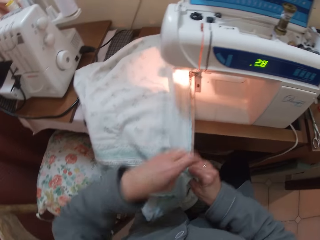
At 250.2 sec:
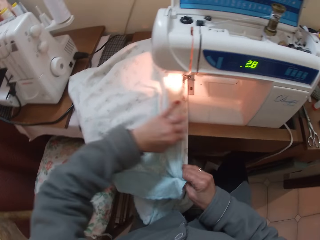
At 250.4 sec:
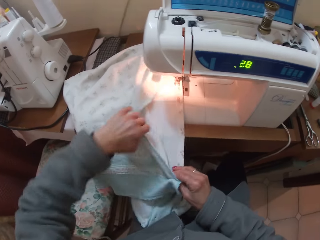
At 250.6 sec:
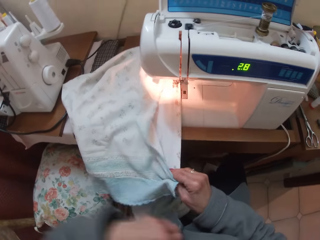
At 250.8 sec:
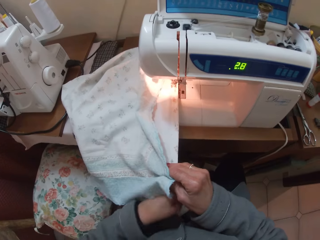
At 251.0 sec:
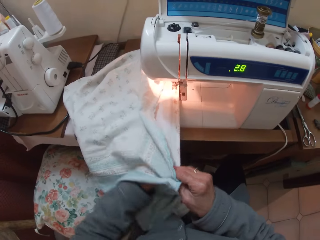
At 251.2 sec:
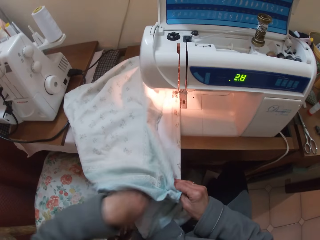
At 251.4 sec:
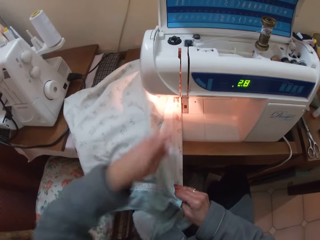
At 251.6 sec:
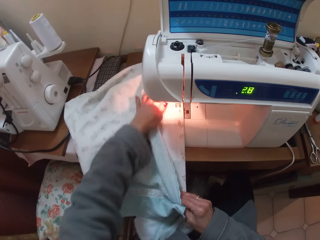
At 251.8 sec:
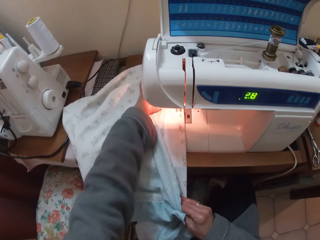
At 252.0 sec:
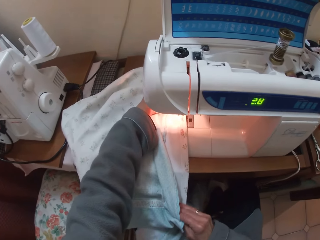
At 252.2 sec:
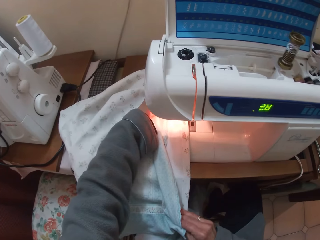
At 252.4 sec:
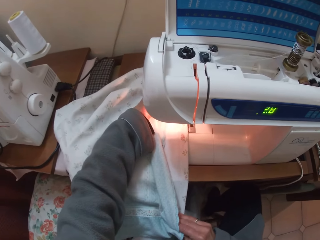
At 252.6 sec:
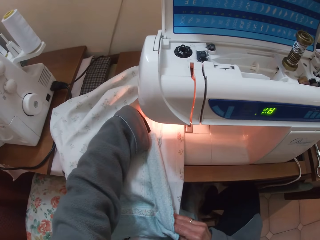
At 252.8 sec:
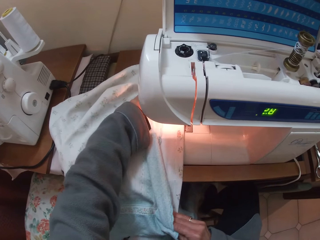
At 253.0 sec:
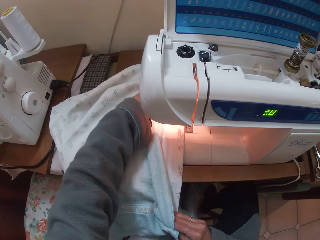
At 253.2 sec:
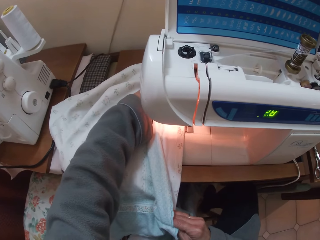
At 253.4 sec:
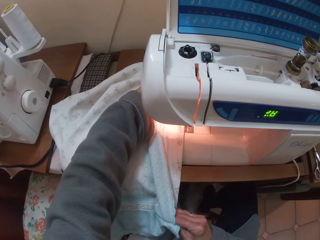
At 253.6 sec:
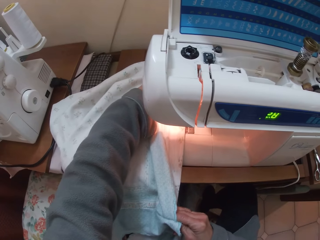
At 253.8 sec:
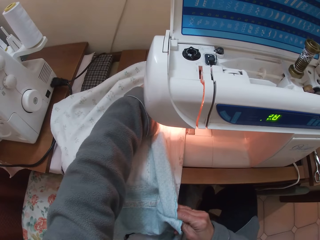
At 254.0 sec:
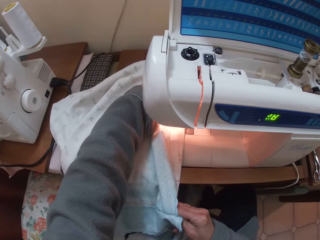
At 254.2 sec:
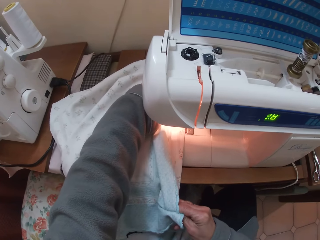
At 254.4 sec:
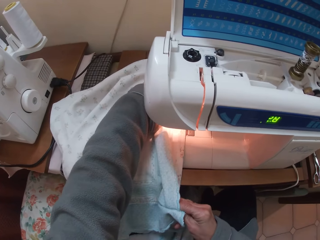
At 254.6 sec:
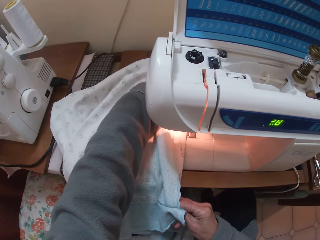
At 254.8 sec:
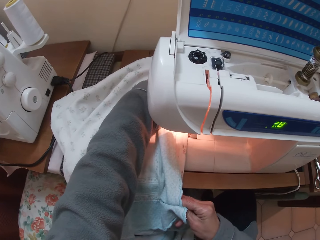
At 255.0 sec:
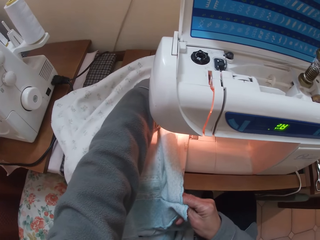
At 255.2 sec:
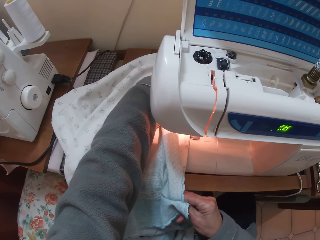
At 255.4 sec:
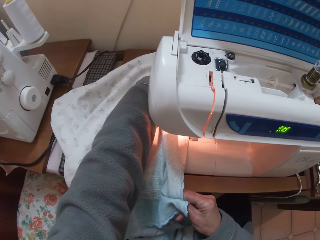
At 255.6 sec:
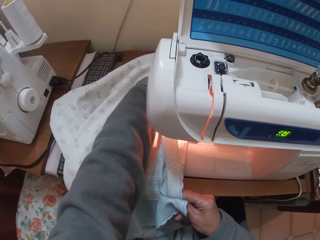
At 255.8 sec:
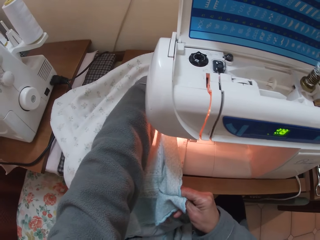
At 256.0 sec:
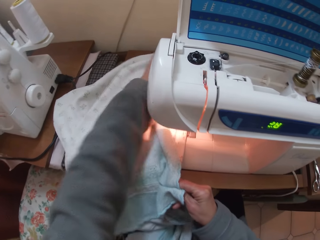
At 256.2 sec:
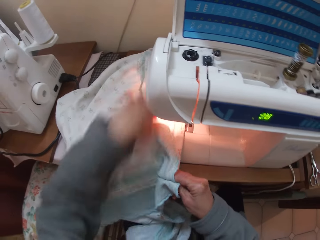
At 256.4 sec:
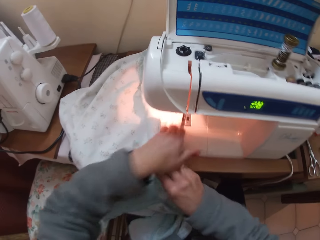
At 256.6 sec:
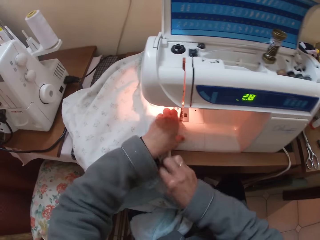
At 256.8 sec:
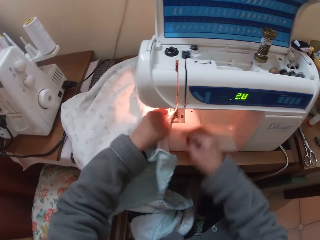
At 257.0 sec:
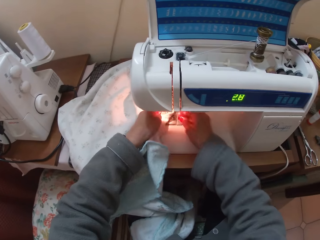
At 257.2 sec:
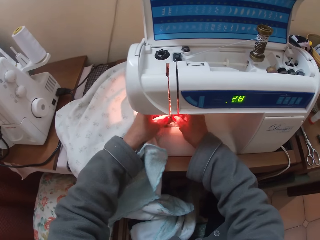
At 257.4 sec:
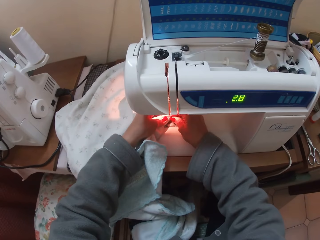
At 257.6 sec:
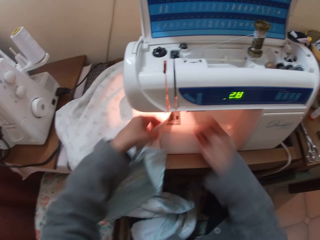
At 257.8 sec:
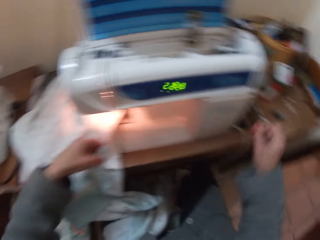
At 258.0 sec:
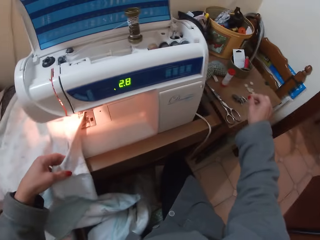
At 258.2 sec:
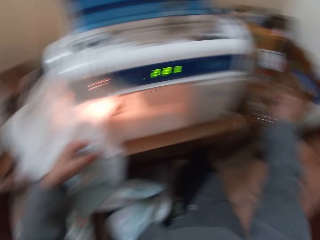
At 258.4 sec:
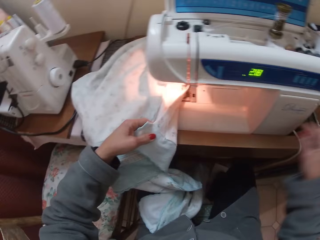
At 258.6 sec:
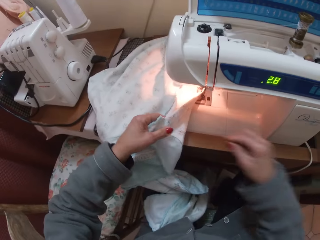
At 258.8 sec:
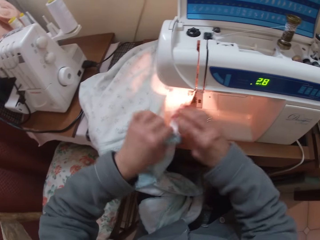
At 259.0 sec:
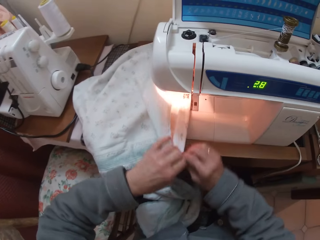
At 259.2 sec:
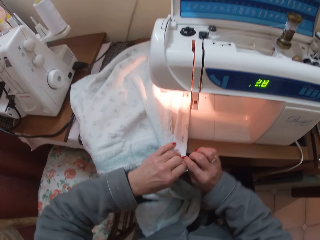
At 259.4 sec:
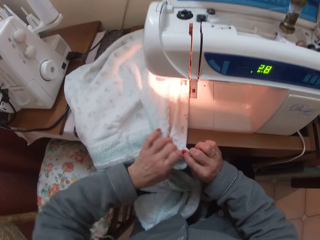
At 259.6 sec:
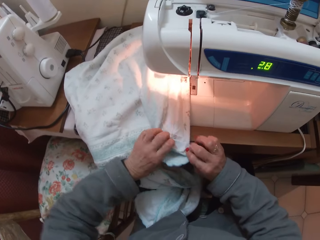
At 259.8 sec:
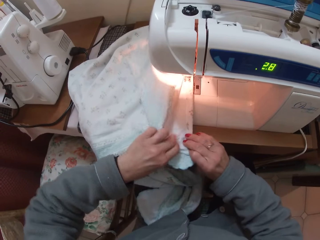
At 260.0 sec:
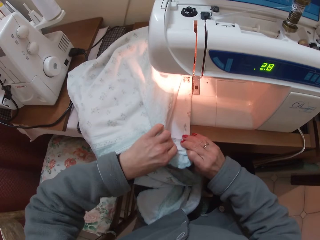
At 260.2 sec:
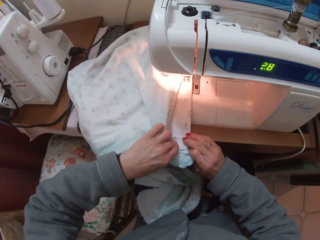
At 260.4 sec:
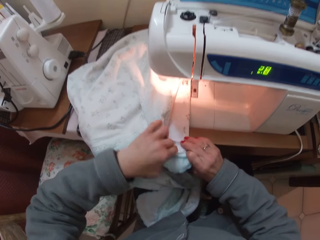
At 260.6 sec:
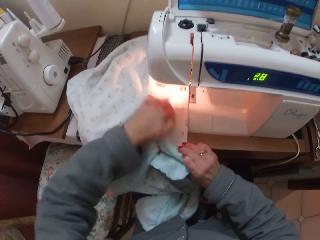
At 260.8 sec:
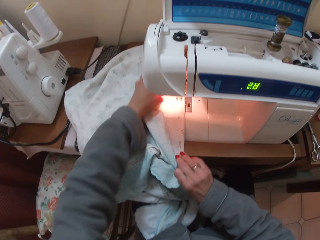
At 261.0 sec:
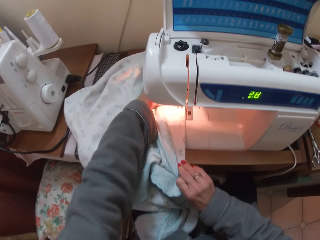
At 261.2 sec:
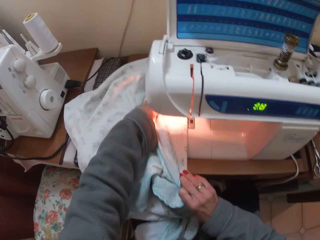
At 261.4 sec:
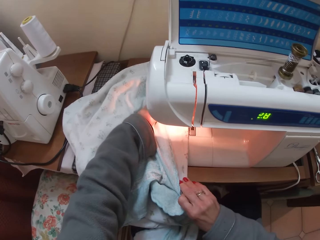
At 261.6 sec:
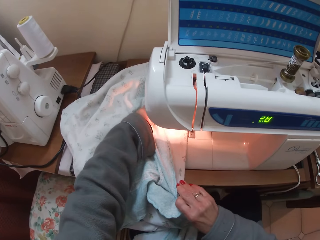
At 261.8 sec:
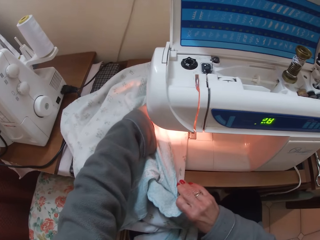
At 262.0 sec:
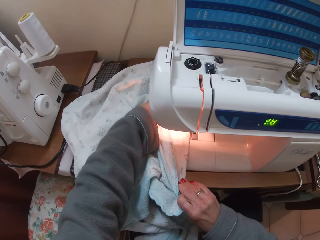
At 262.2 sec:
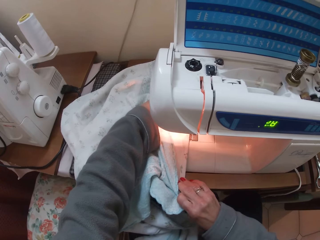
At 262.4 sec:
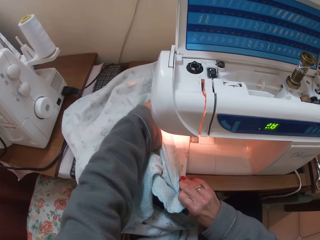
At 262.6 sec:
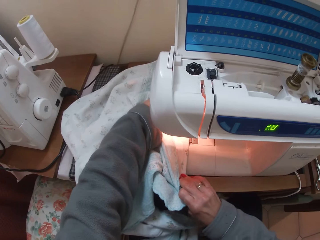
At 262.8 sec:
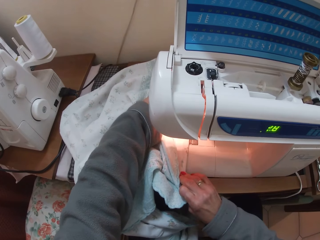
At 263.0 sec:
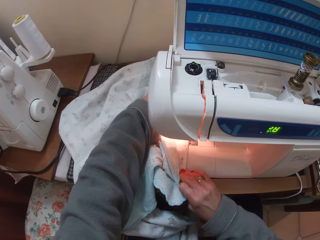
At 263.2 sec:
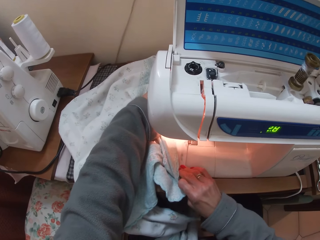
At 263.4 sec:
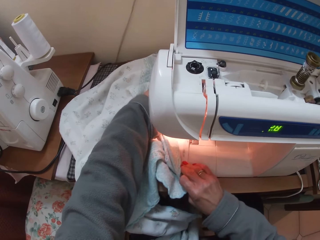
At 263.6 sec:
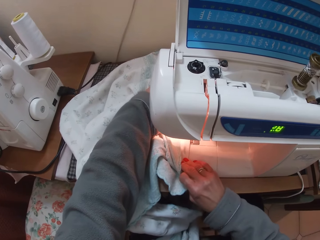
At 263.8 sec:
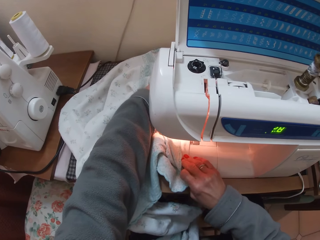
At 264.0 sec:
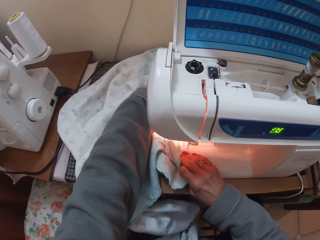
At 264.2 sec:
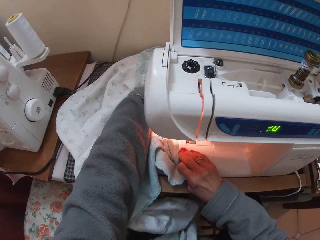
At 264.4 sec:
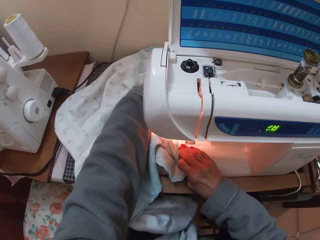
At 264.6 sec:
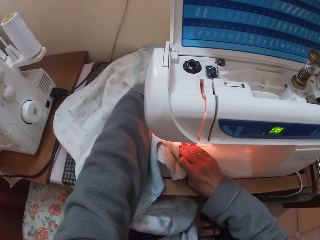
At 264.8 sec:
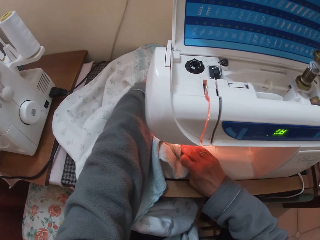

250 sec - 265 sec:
The camera wearer sews the cloth with the sewing machine. They remove a pin from the cloth on the sewing machine. They drop the pin on the magnet. They sew the cloth with the sewing machine.

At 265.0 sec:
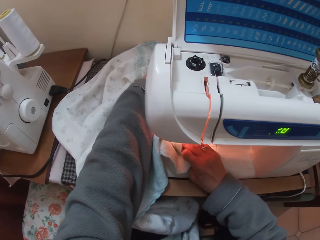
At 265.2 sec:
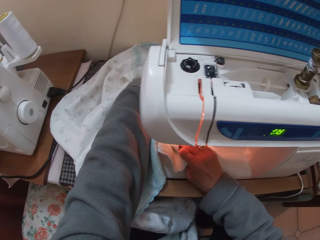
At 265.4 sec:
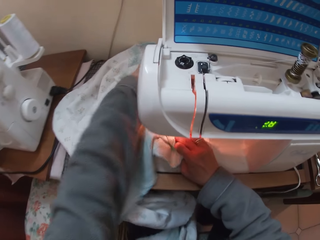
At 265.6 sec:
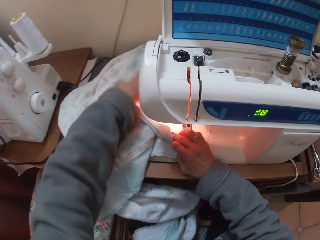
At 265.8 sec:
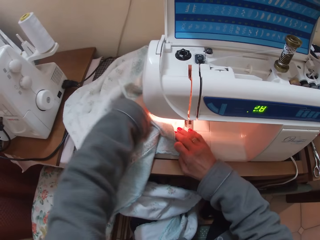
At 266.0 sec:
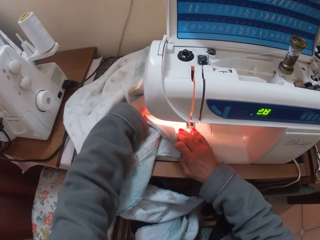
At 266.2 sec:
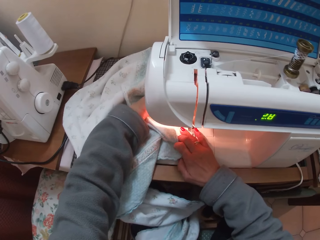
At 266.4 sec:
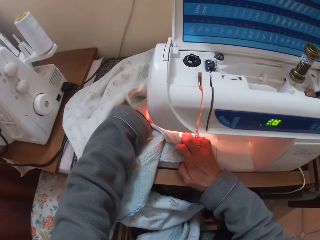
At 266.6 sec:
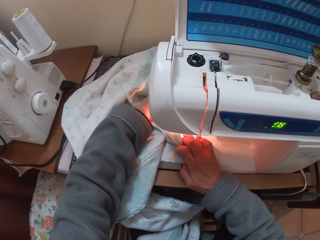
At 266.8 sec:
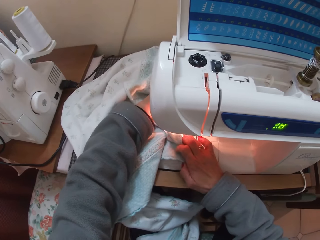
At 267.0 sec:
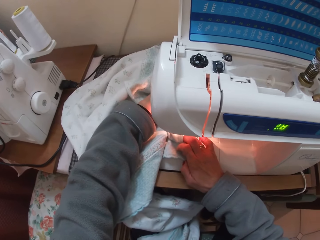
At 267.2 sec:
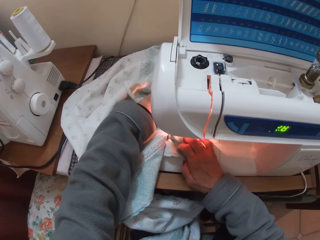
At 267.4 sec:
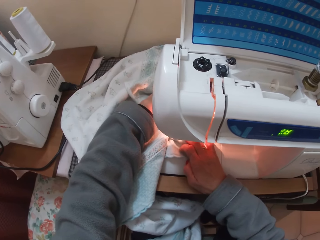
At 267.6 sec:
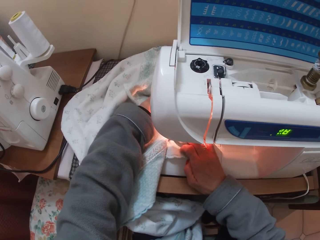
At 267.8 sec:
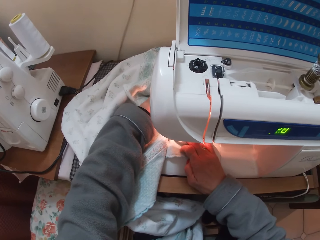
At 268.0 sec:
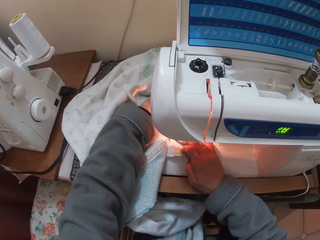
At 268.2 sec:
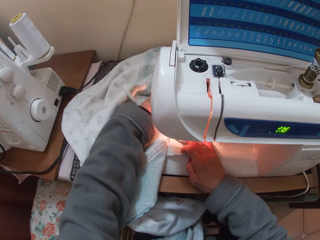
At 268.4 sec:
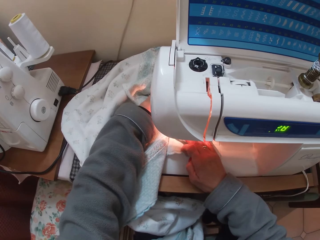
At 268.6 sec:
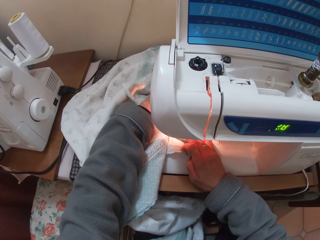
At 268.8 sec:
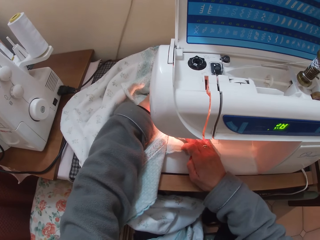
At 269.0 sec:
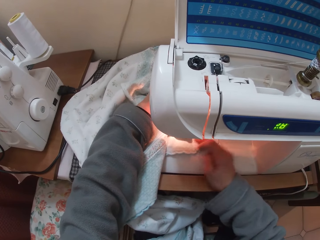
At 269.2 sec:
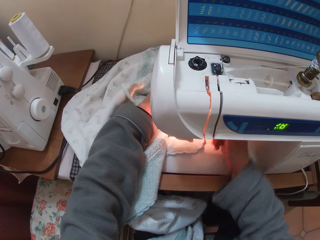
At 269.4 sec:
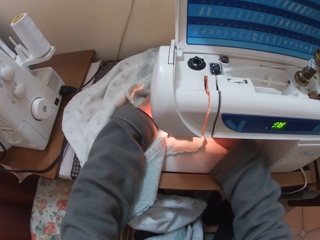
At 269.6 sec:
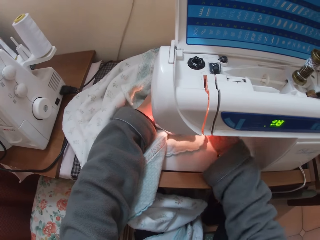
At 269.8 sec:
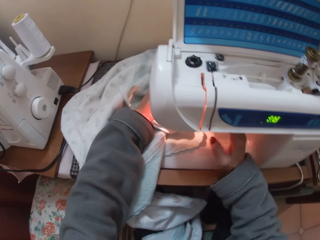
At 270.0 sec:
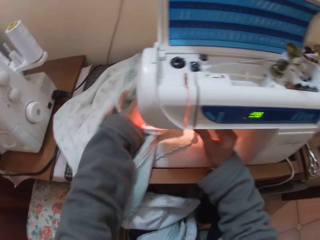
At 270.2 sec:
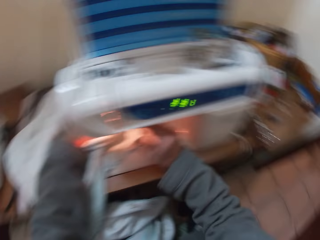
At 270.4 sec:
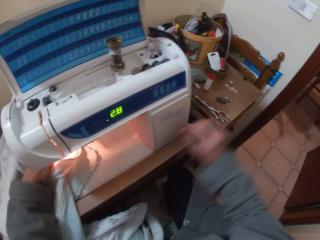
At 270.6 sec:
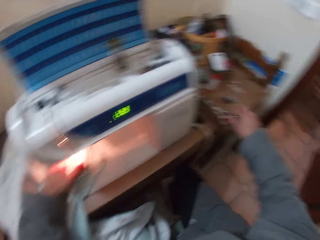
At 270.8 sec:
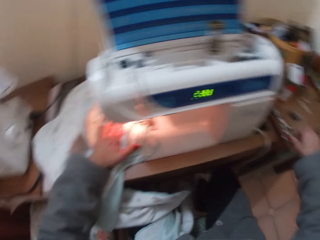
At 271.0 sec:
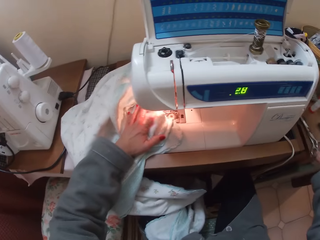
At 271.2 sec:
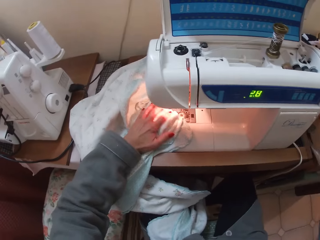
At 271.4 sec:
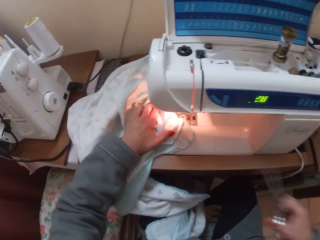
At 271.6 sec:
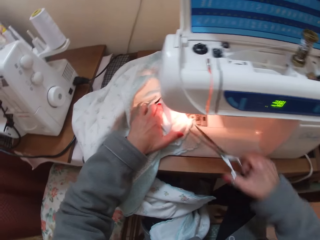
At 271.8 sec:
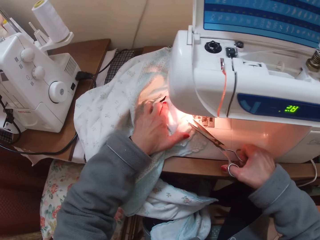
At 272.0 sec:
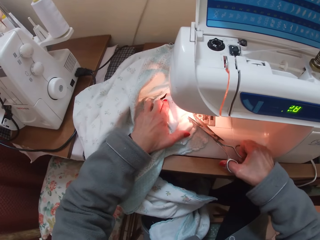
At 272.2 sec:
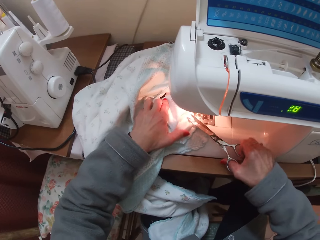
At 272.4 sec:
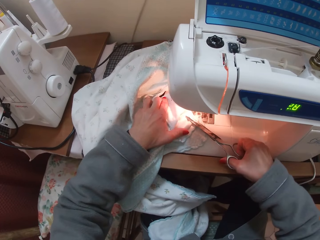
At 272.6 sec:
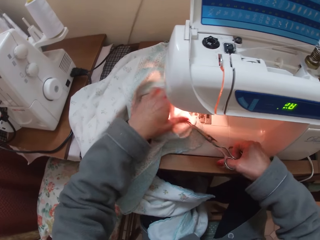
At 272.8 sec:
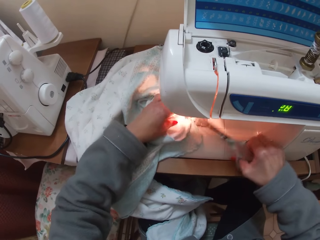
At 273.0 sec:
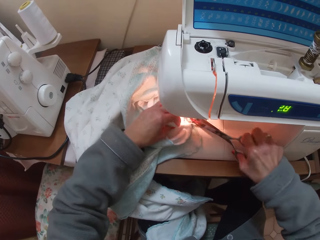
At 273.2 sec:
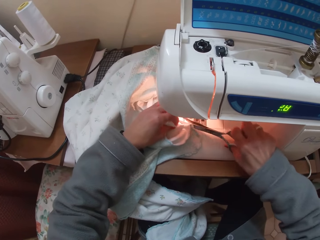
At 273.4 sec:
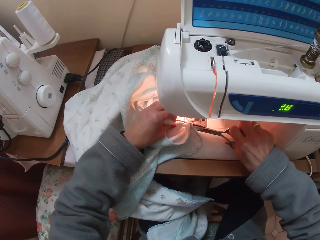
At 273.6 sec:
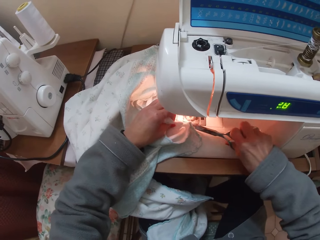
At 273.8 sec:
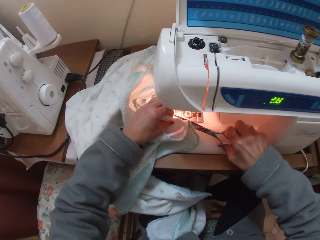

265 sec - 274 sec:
The camera wearer adjusts a part on the sewing machine. They pick up scissors from the table. They cut sewing threads on the cloth.
